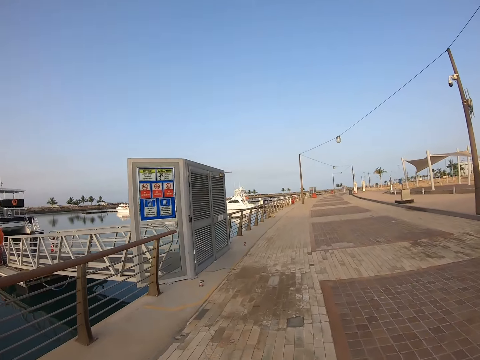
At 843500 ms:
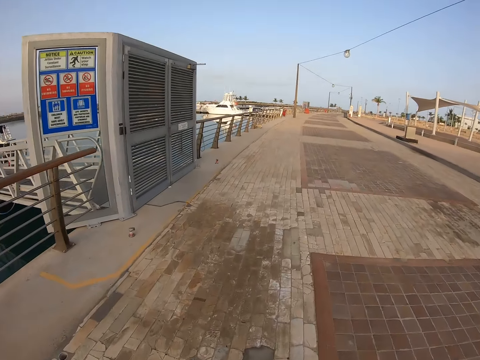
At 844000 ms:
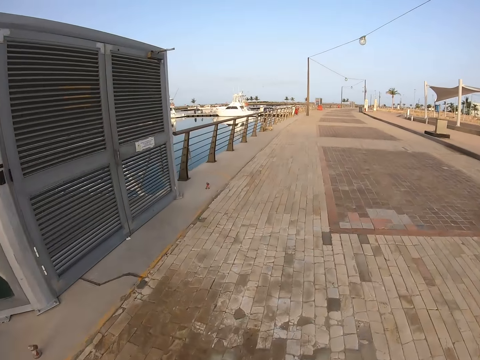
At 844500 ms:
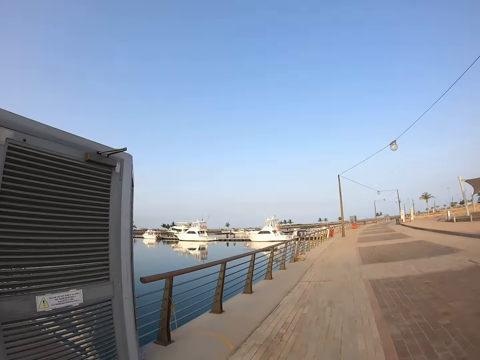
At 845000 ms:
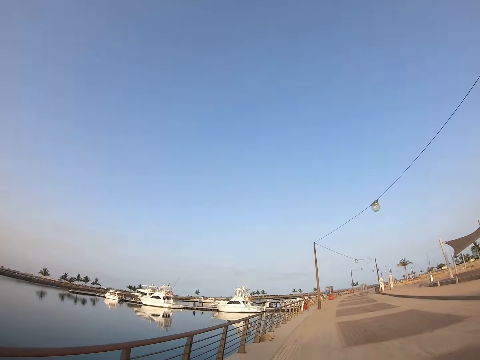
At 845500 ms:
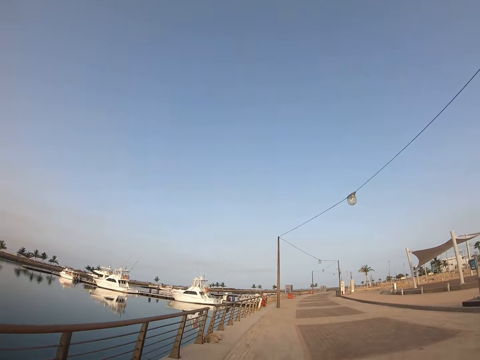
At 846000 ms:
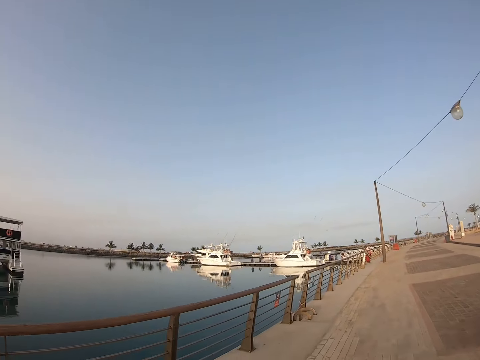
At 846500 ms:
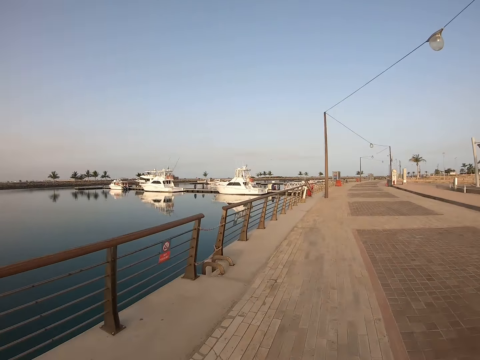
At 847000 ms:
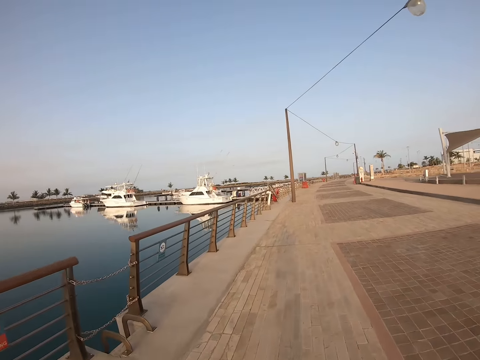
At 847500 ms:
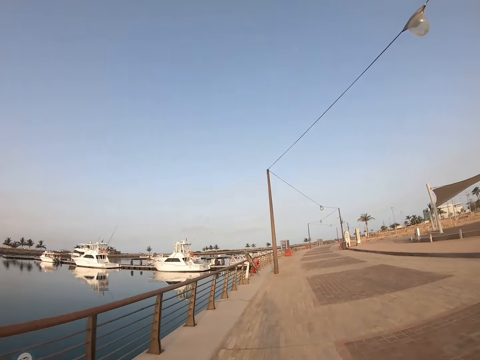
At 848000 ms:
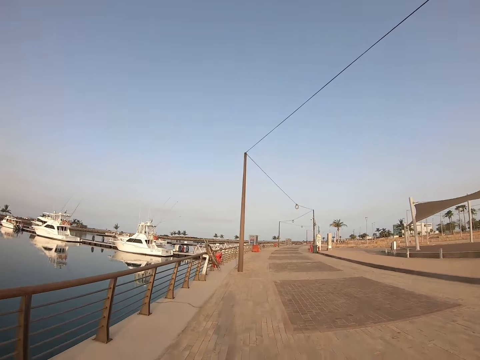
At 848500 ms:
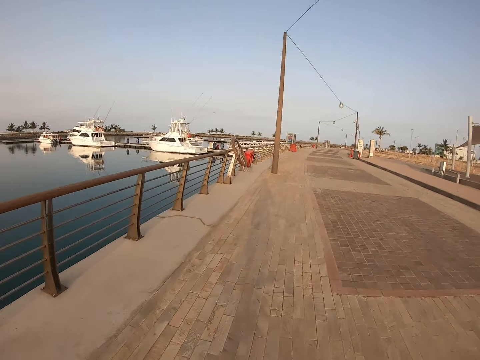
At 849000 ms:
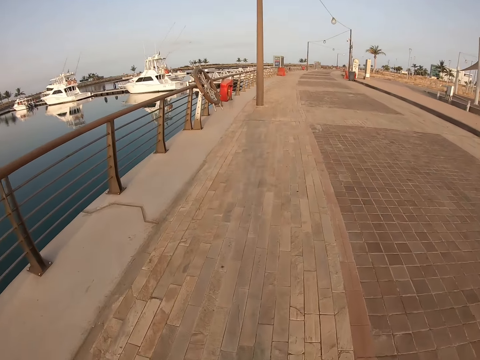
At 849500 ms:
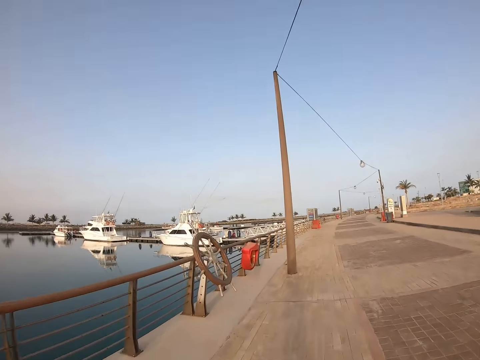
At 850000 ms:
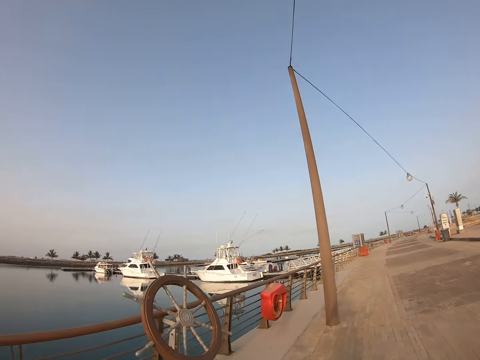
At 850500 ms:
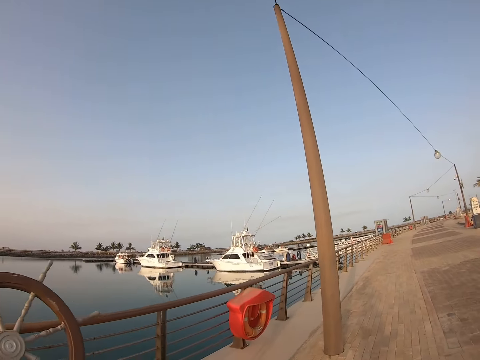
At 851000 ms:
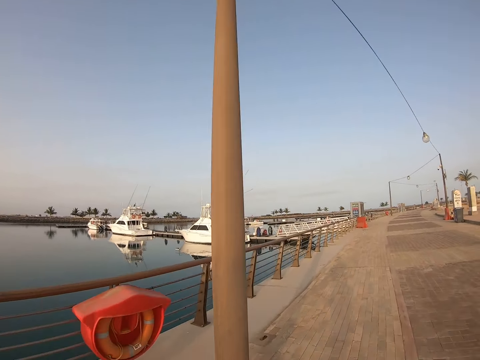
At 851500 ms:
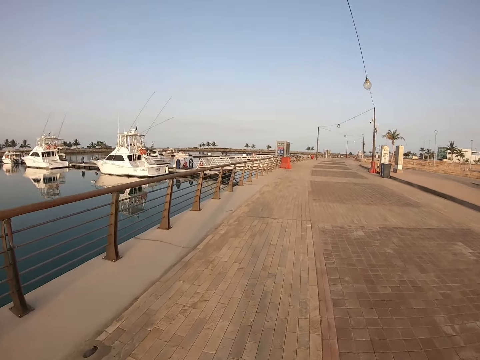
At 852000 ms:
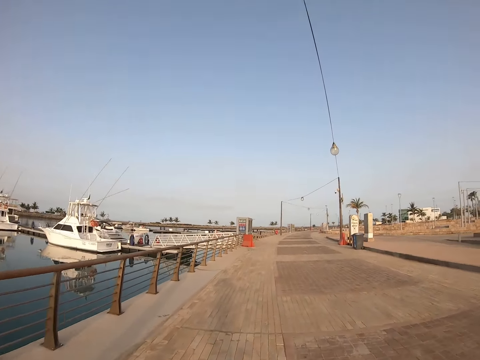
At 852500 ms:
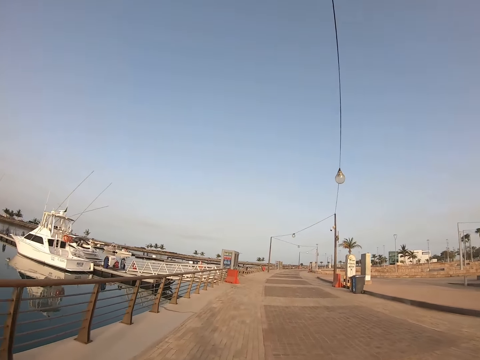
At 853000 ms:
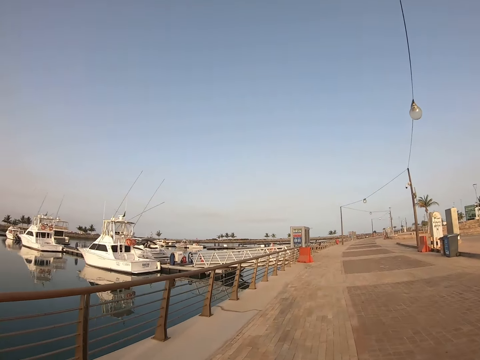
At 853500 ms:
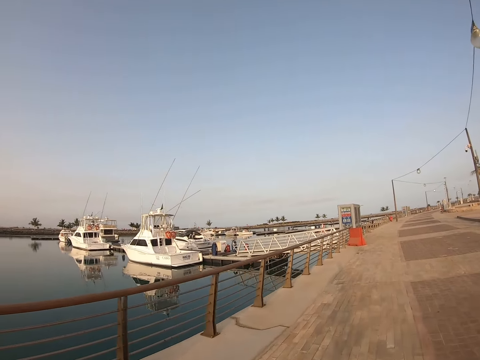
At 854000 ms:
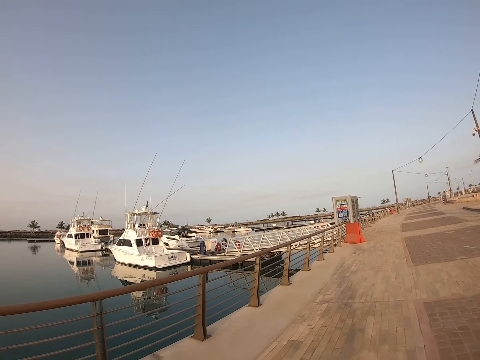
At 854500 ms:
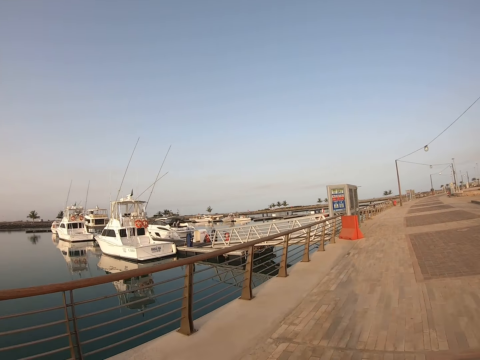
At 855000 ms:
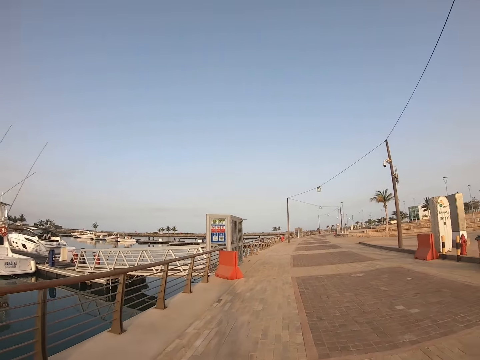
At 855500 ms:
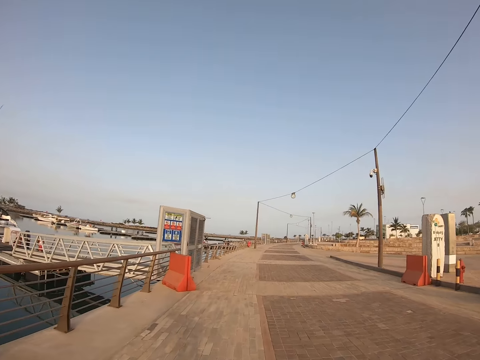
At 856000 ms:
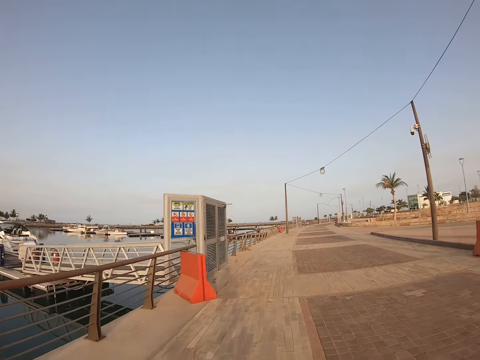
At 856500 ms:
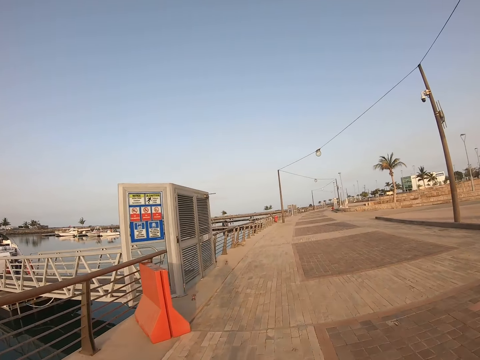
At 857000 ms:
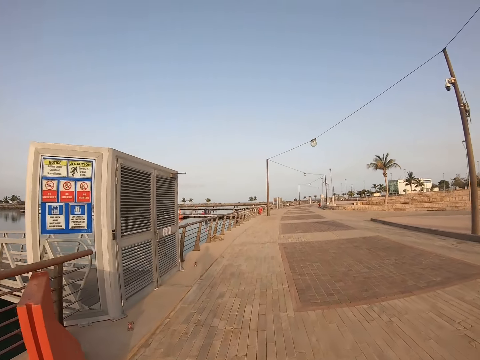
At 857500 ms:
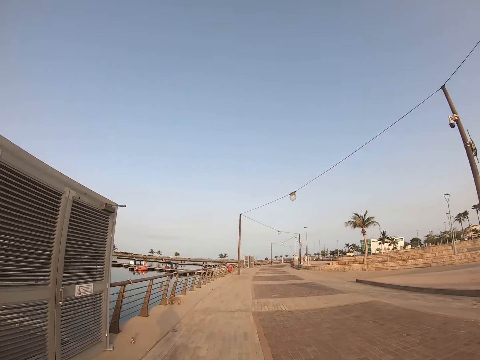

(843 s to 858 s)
The camera wearer looks around. They run on the pavement. They run on the pavement again.

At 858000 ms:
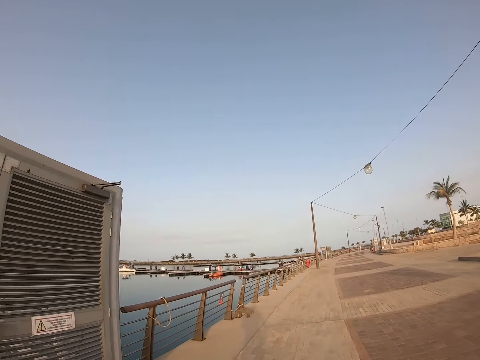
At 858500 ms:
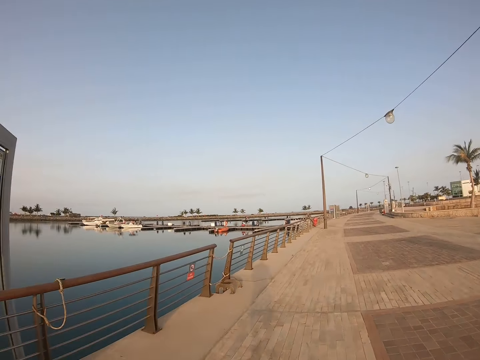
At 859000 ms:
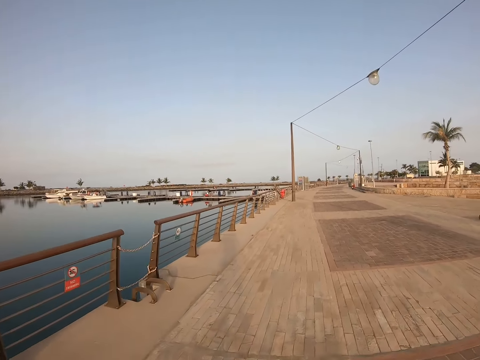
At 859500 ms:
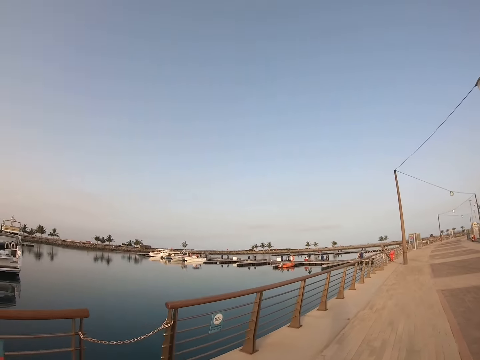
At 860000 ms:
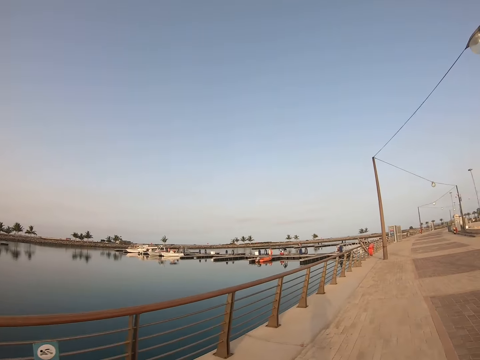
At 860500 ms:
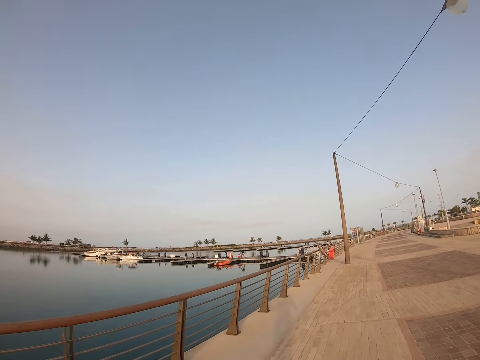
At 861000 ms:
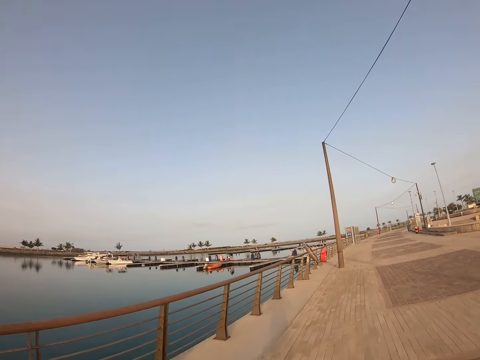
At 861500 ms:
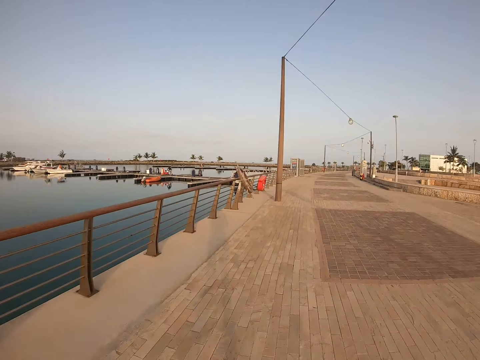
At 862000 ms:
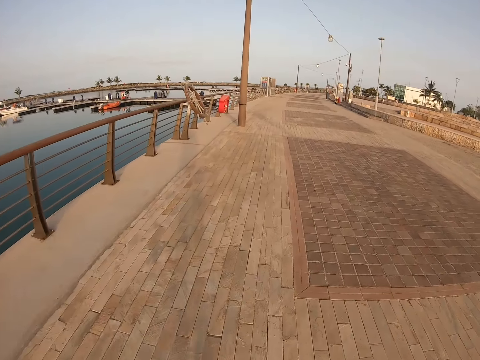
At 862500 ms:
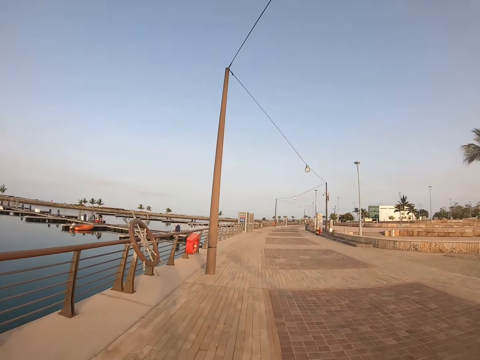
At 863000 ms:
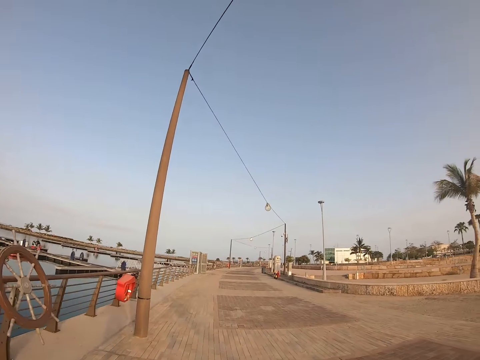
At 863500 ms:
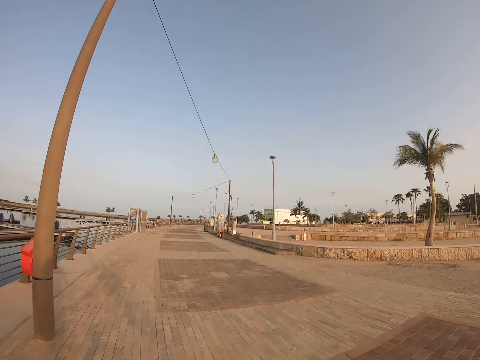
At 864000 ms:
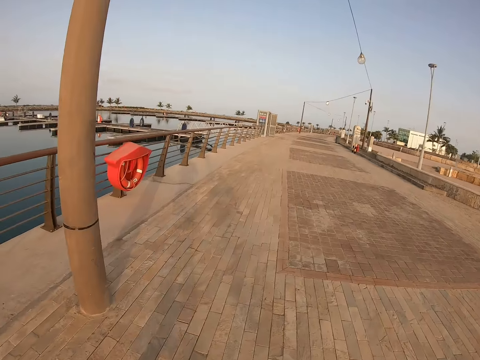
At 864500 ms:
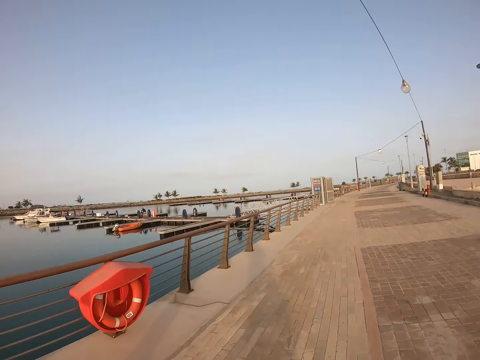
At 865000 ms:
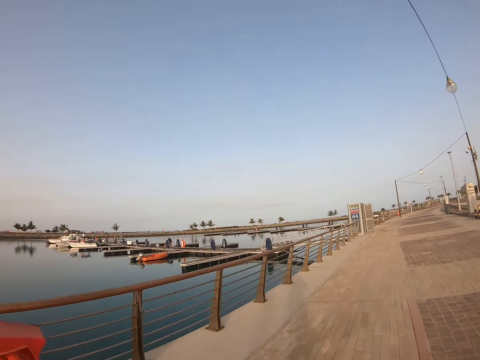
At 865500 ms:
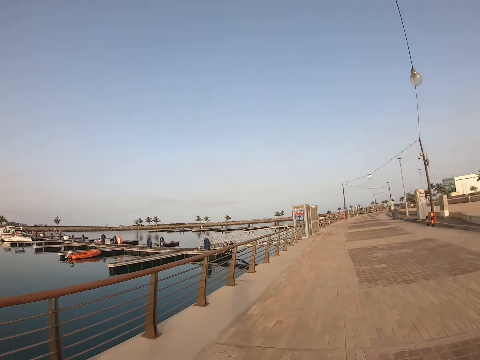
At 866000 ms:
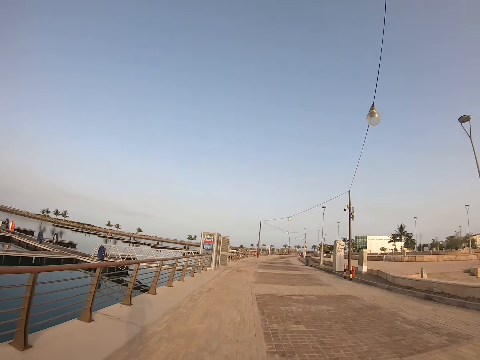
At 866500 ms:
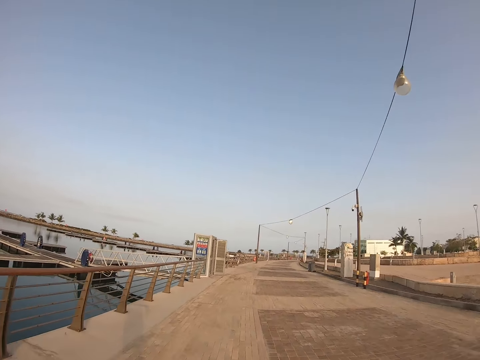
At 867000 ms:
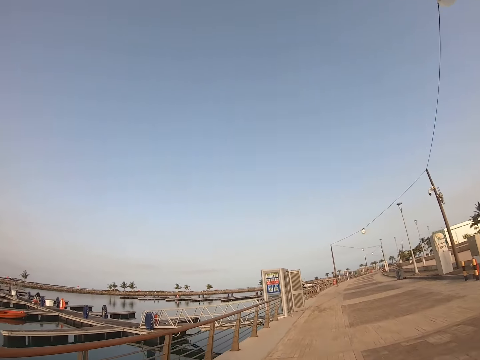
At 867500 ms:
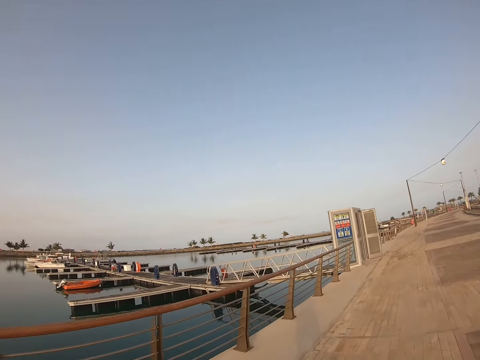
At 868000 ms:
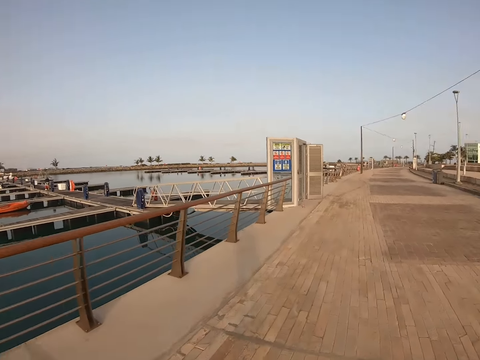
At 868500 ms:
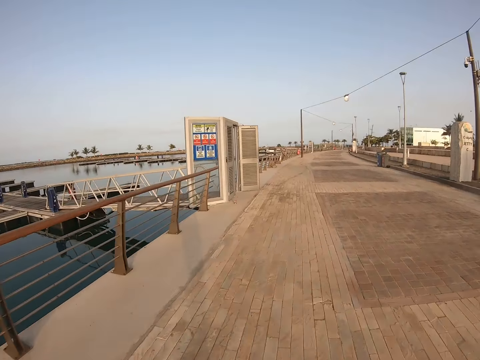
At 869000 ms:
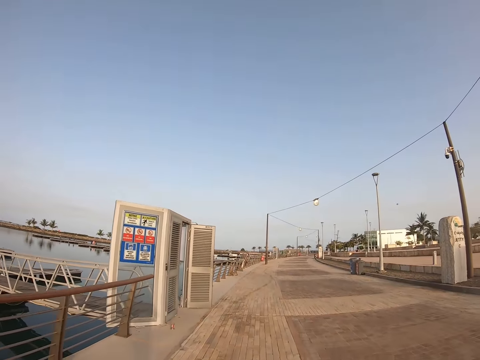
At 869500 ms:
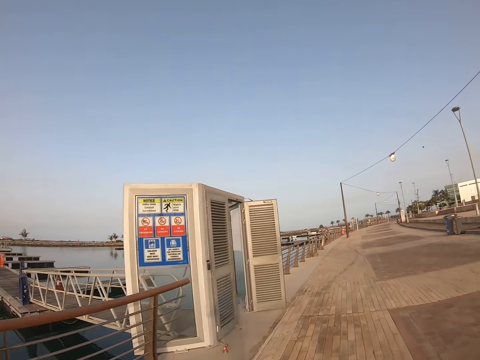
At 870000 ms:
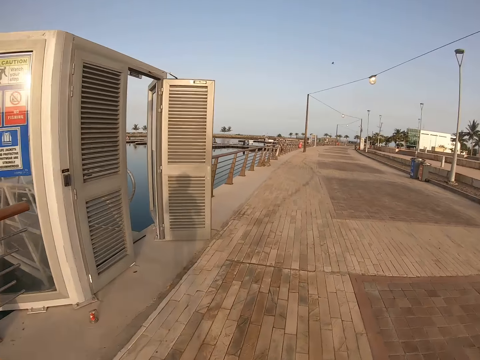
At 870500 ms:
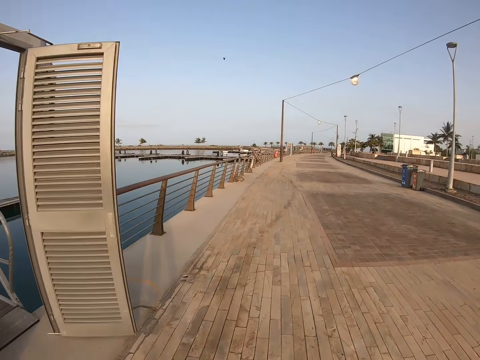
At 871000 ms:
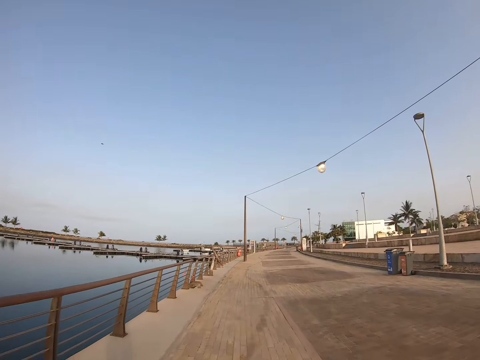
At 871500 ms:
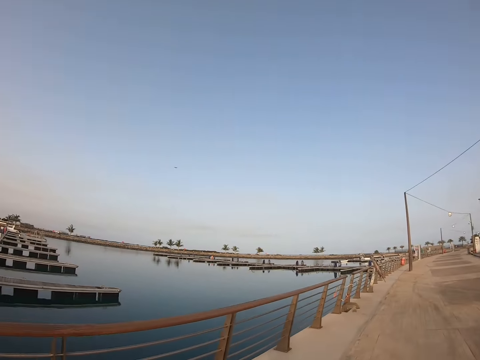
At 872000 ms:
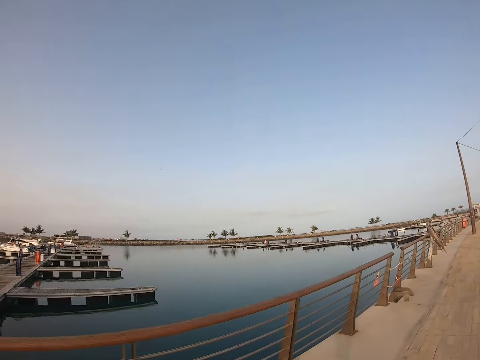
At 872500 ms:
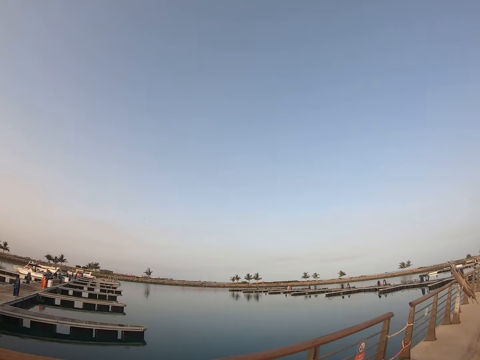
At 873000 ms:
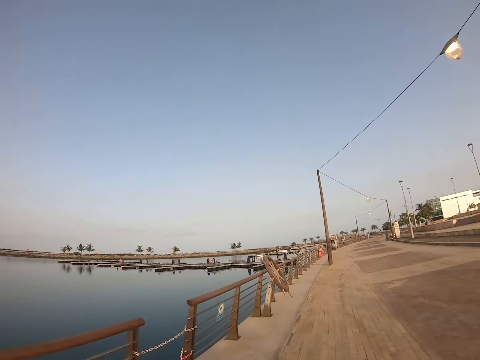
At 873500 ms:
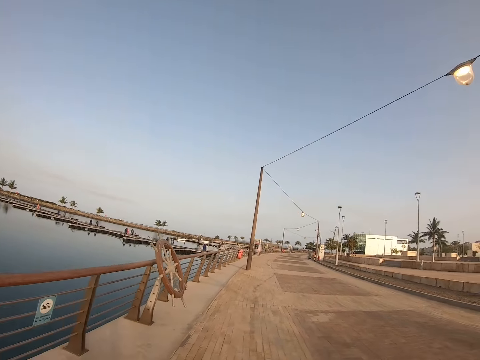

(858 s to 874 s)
The camera wearer looks around. They run on the pavement. They look around. They run on the pavement. They look around.
